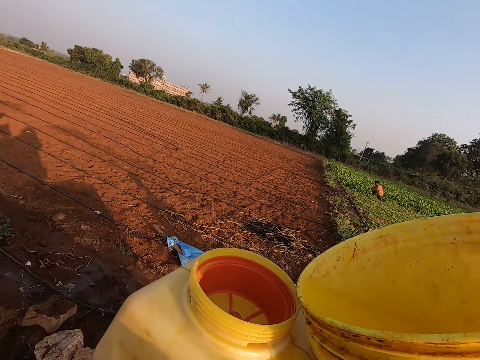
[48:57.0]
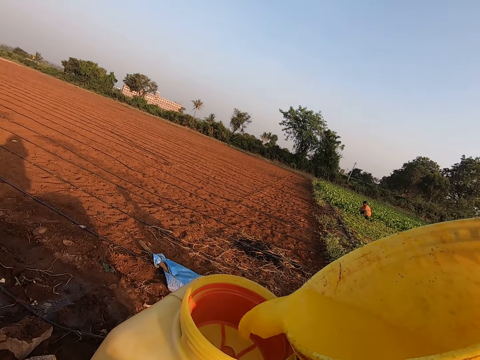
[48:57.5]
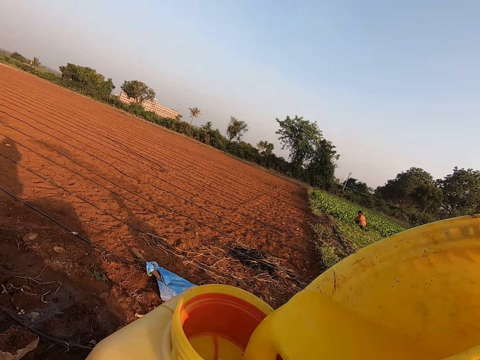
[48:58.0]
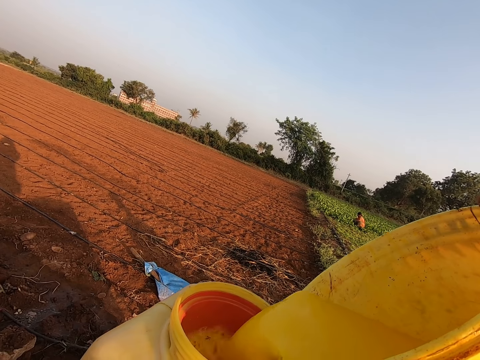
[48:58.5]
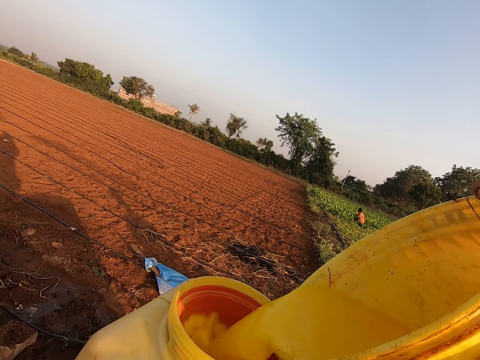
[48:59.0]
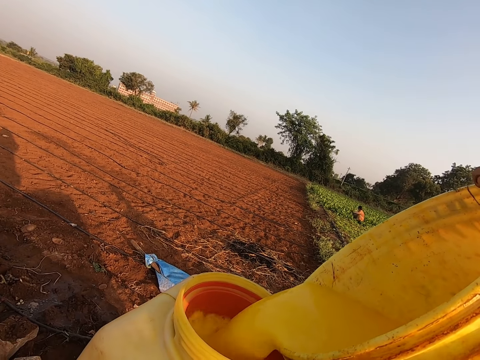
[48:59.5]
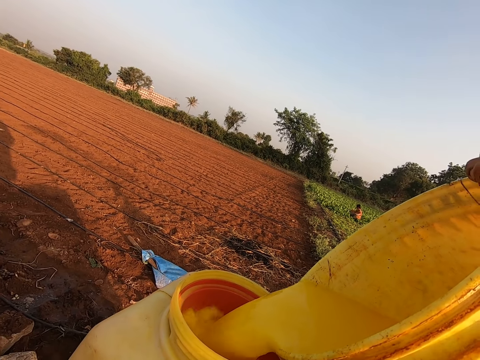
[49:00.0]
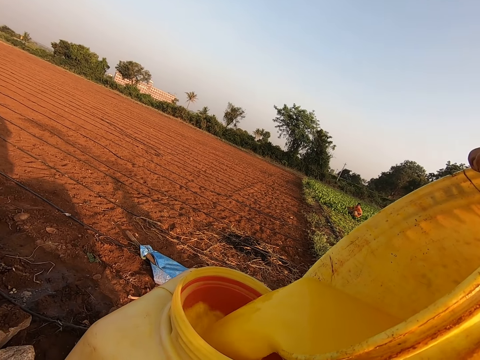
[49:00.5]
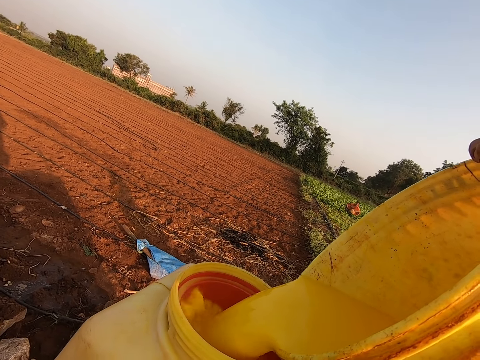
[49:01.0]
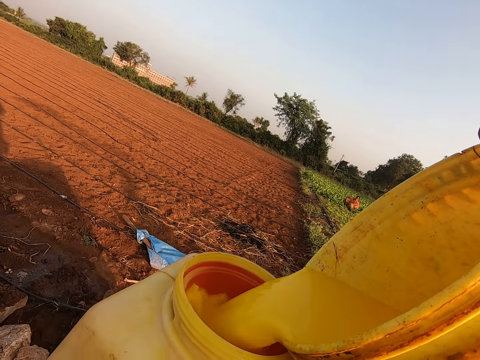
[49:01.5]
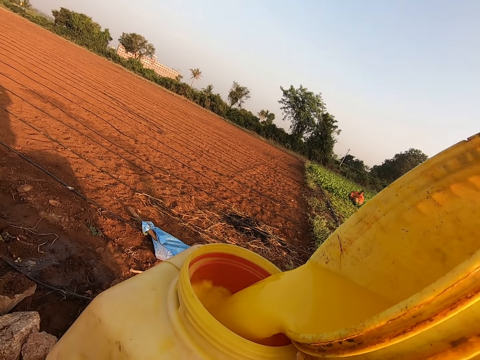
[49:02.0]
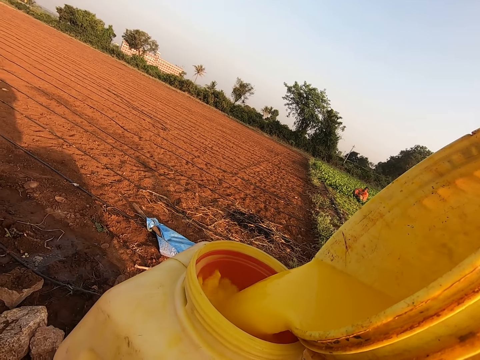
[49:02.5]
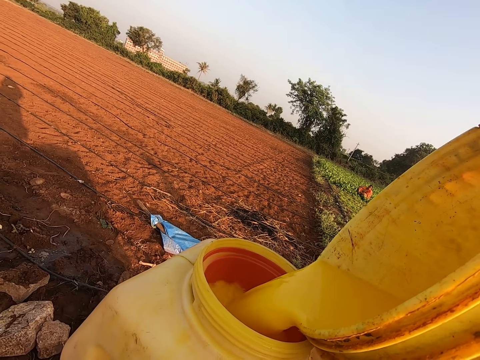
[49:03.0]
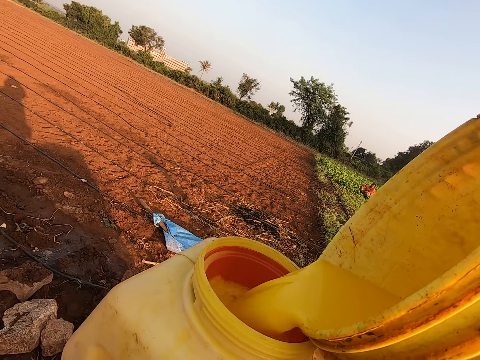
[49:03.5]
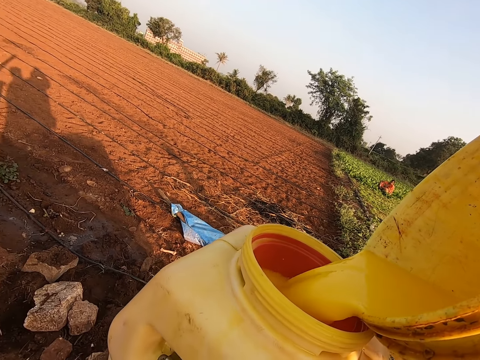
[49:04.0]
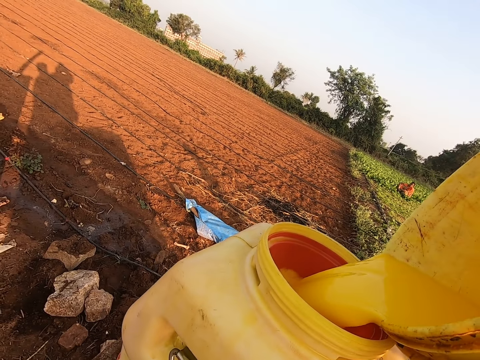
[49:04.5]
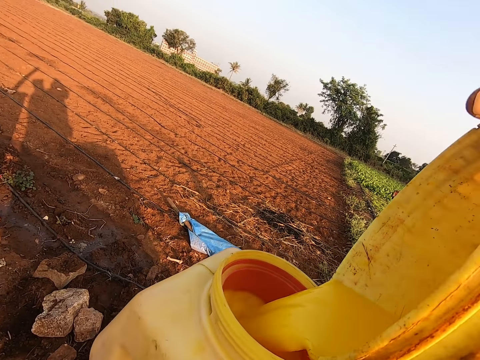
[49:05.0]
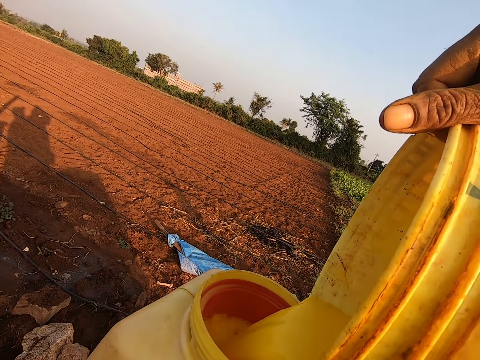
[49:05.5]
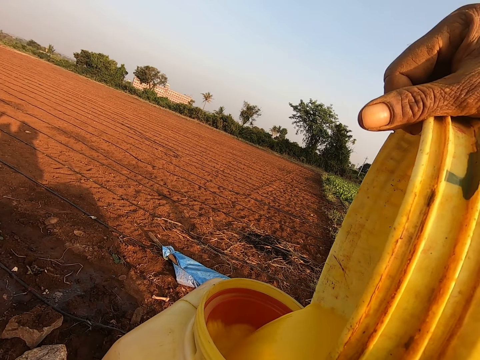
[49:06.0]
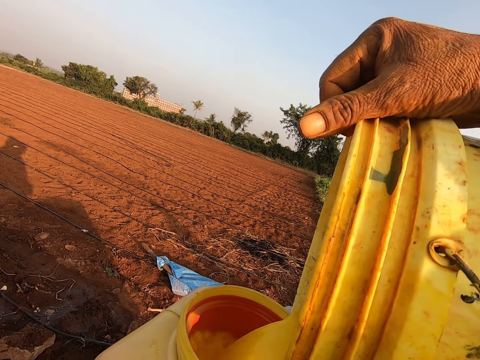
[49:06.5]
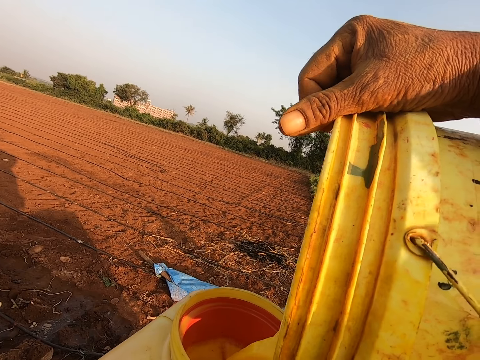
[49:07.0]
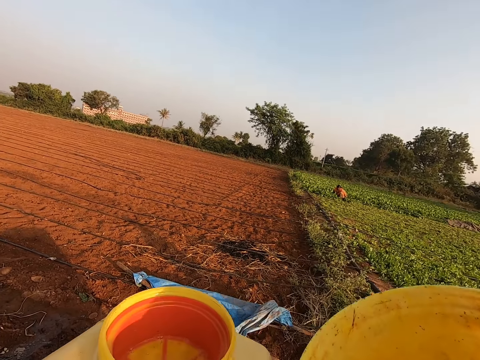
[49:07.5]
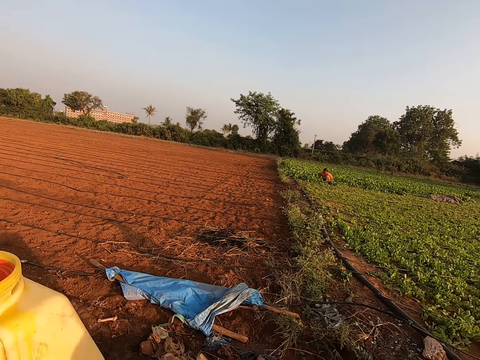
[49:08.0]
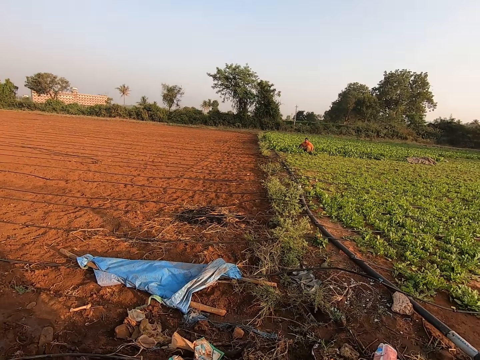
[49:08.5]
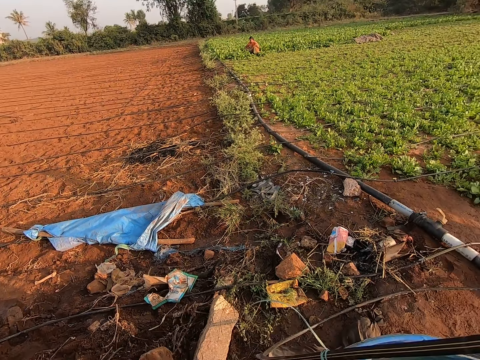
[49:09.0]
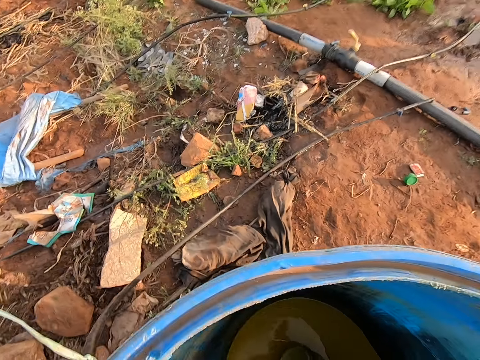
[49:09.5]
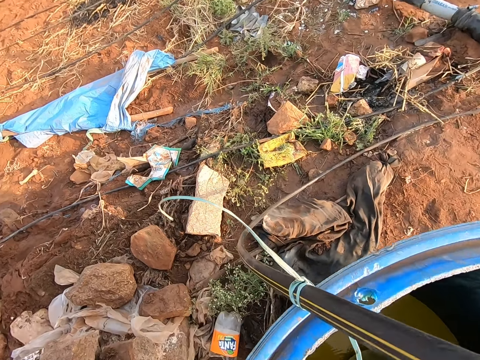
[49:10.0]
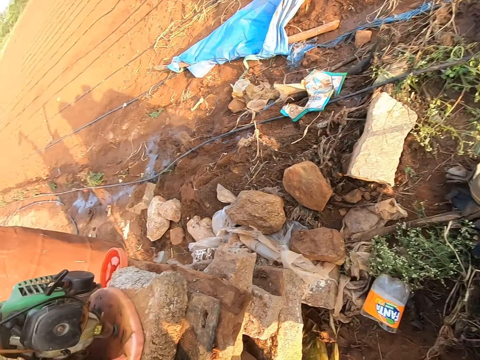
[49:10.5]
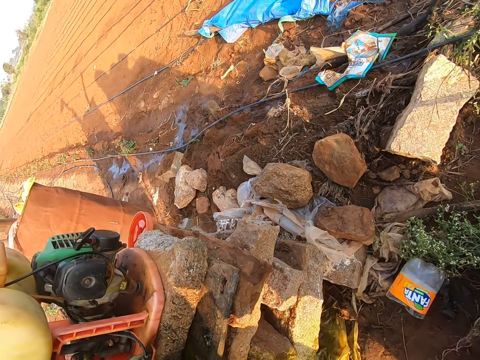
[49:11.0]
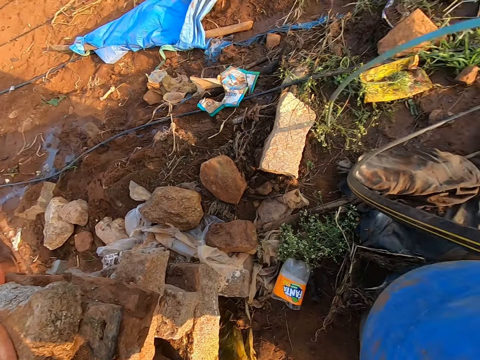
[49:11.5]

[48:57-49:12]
The camera wearer looks around and fetches something.

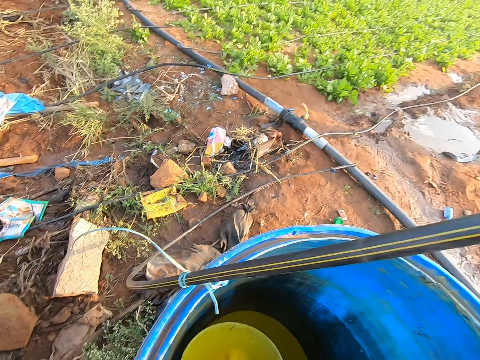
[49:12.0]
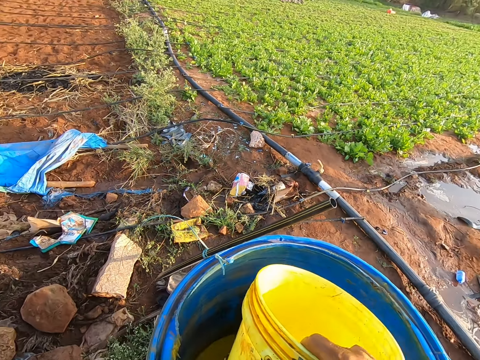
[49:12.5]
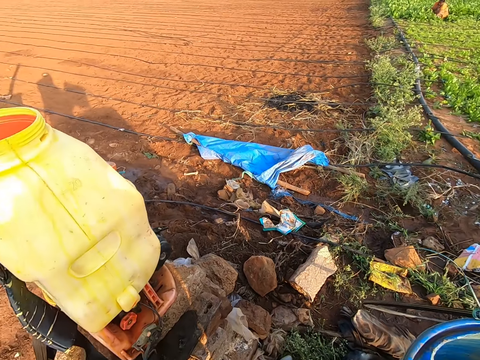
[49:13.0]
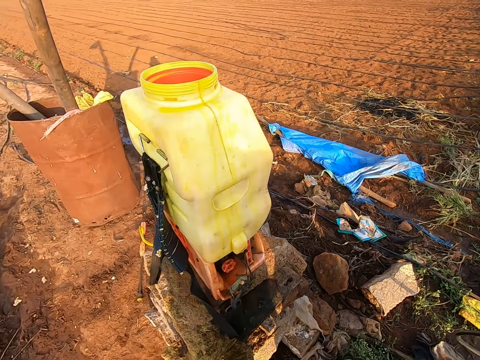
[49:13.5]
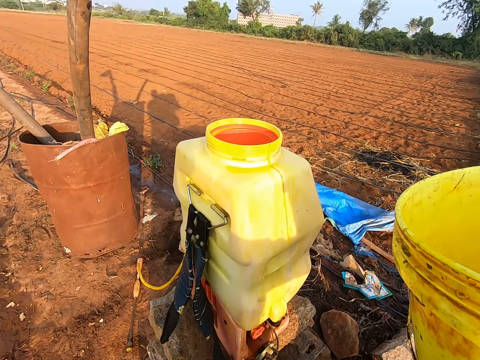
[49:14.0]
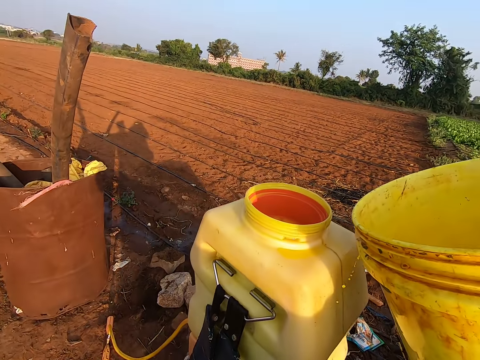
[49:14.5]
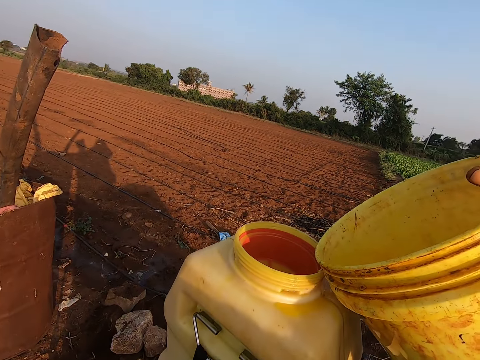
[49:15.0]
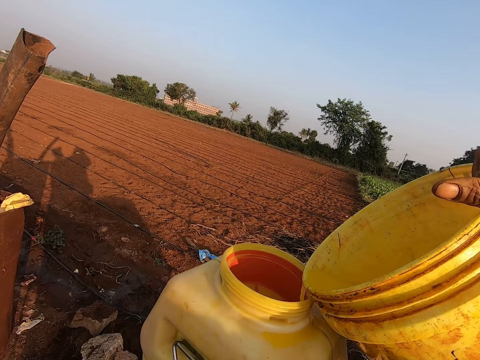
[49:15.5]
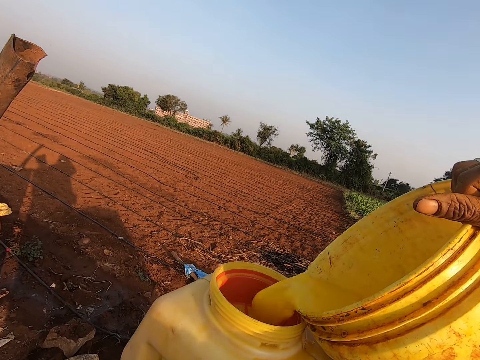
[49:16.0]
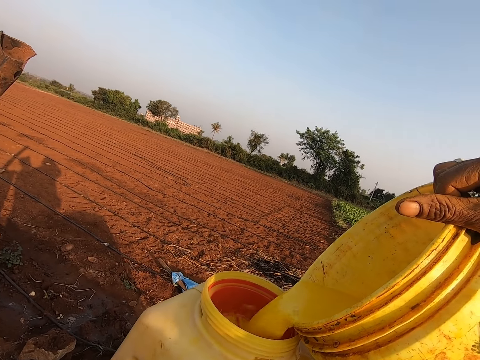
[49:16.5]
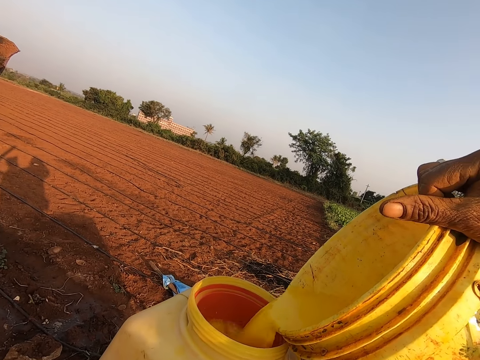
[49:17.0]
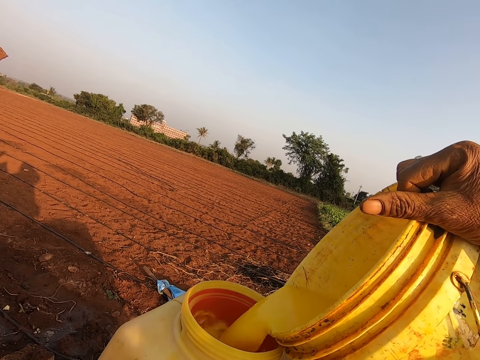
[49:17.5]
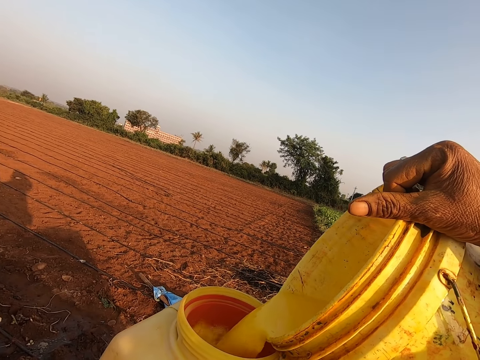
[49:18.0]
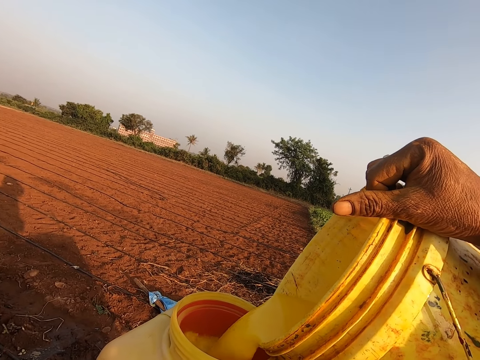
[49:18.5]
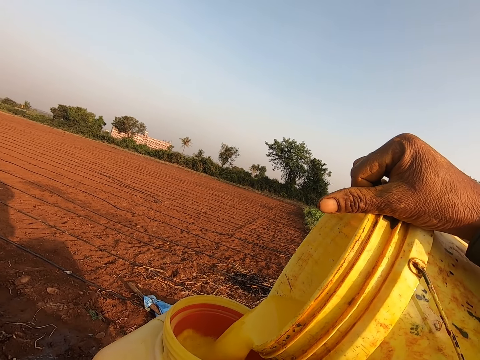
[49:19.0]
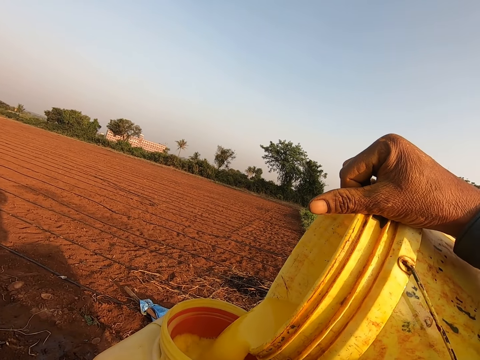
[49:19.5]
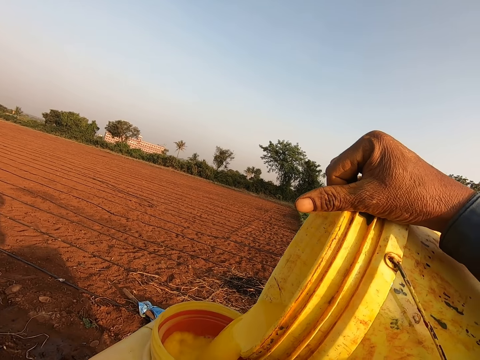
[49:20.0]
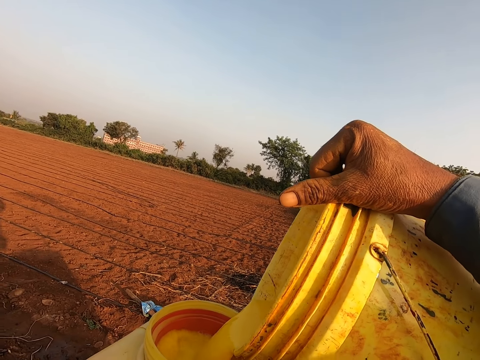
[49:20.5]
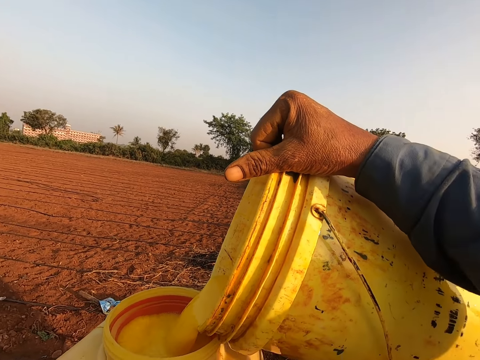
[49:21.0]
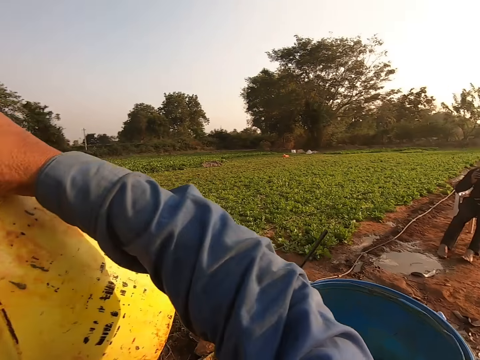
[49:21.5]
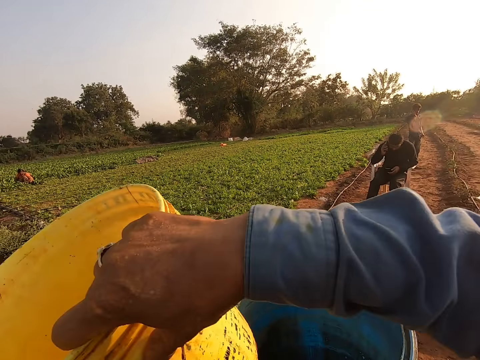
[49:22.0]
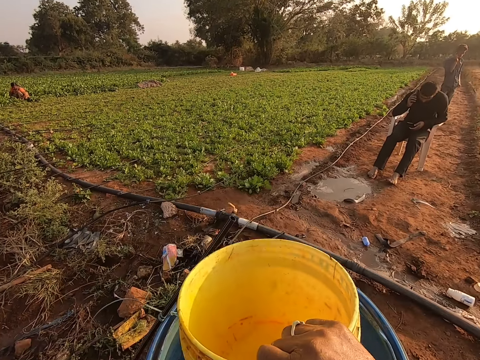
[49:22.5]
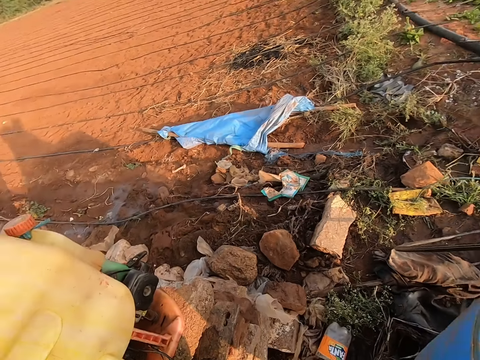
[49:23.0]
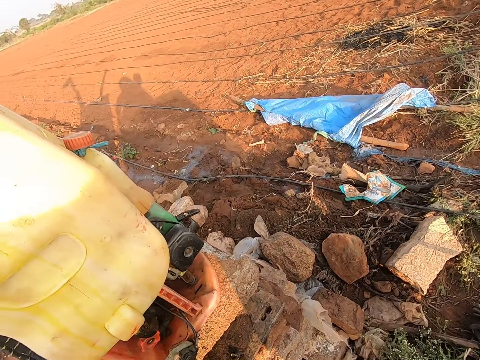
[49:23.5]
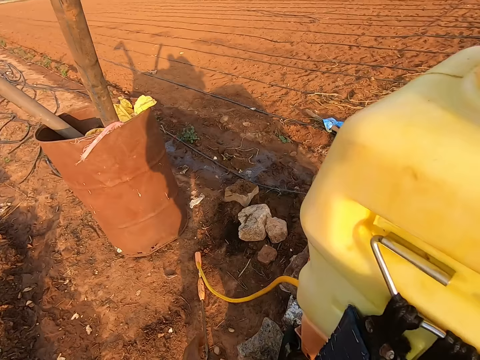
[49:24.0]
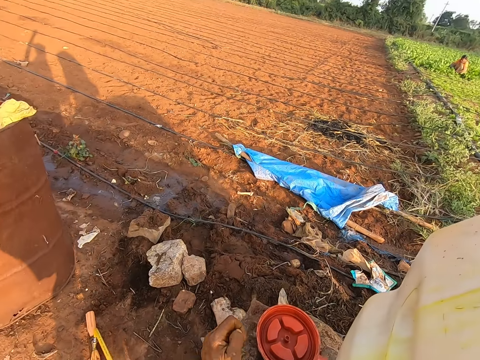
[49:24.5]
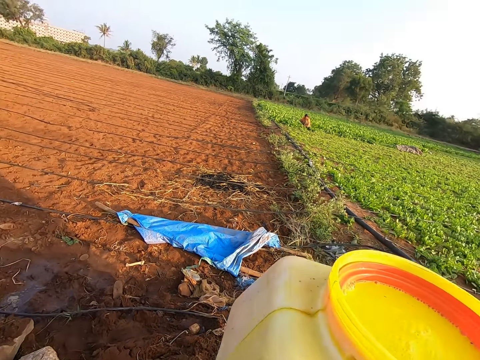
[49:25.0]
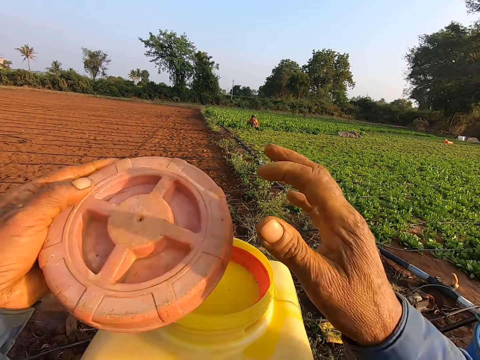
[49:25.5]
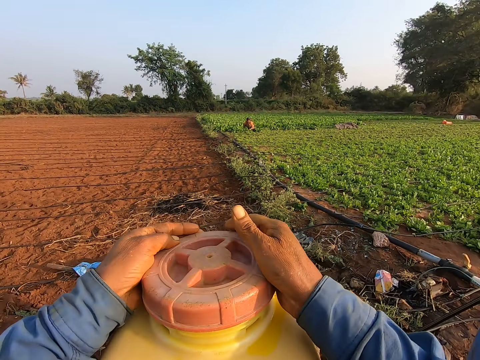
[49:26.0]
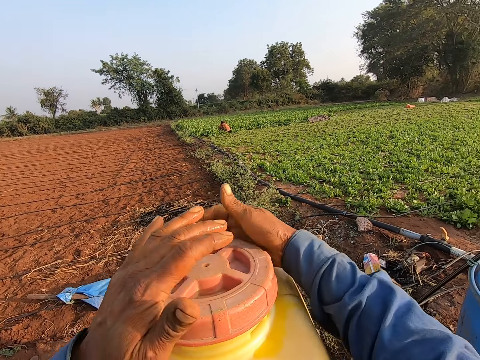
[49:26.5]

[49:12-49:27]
The camera wearer moves towards the container. He pours fertilizer from the container in his hands into the pressure spray. He drops the container in his right hand into the drum of fertilizer. He moves next to the lid. He picks the lid from the brick with his left hand. He covers the pressure spray with the lid in his hands.
